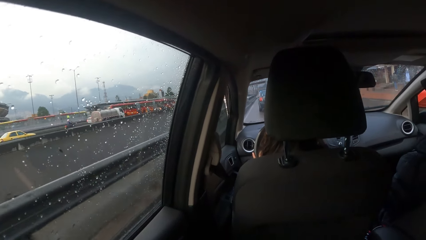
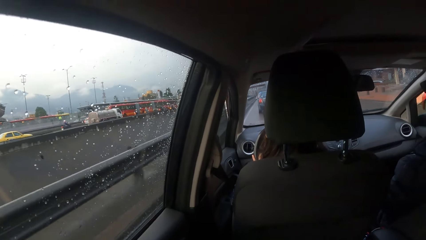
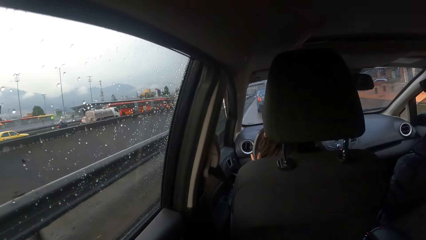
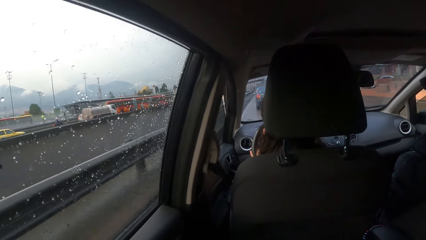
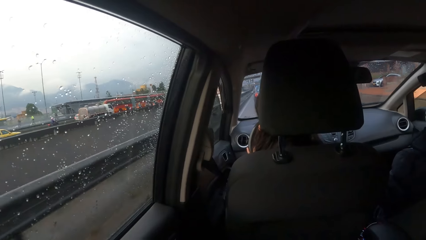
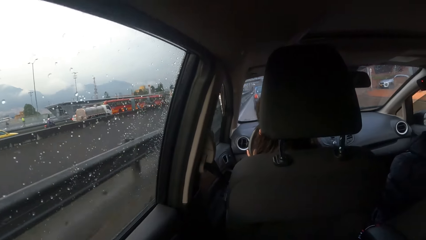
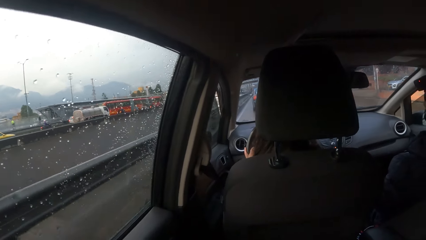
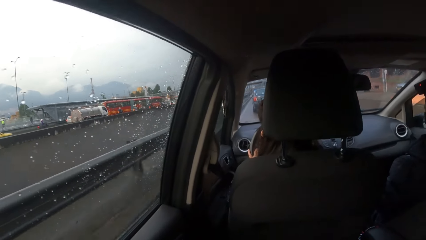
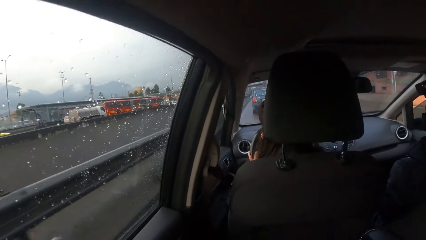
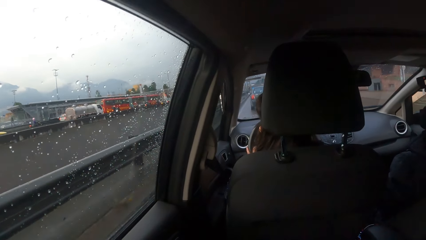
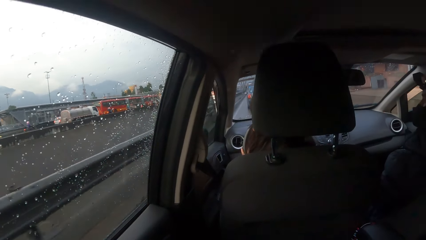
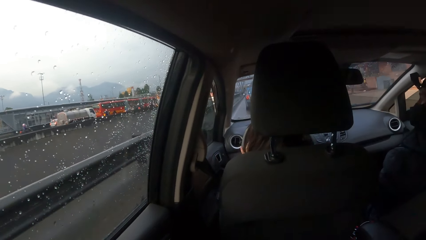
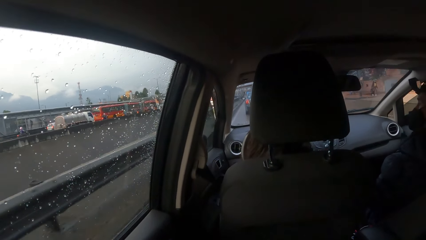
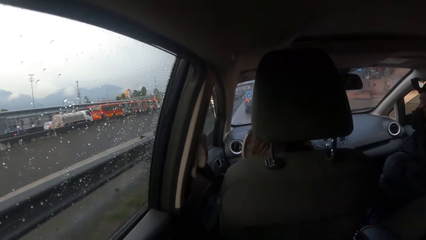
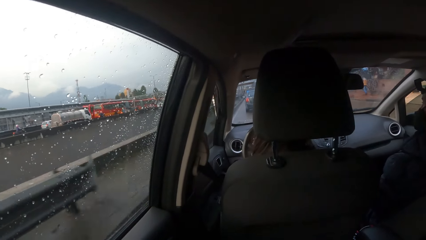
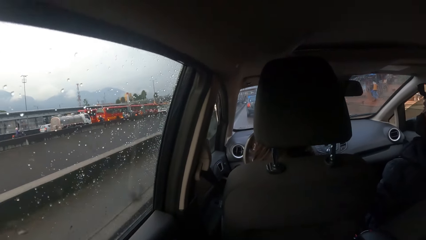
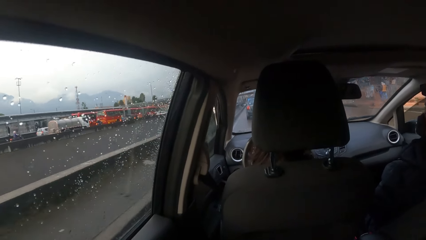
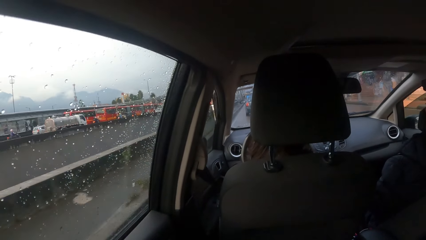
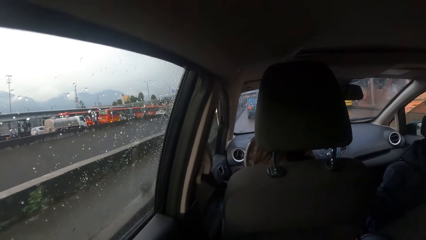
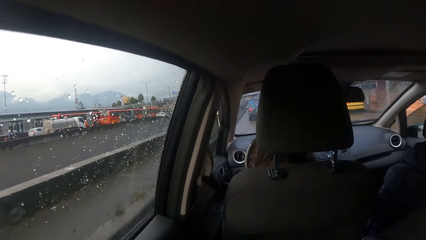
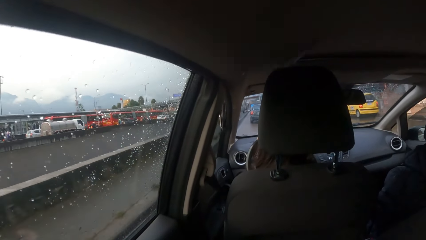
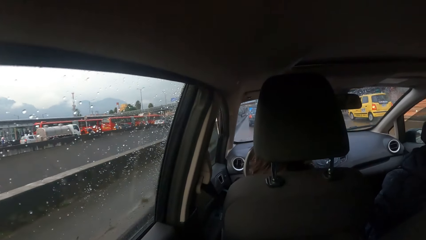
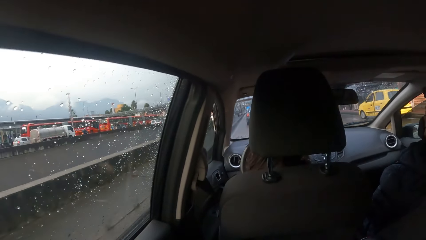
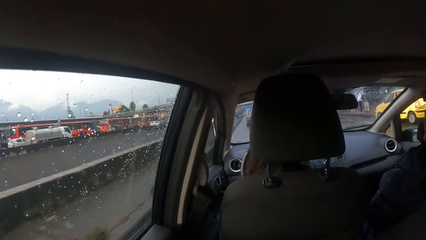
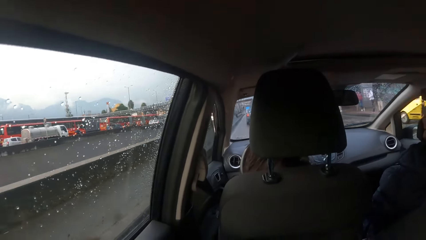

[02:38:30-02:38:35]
The woman drives past an orange jeep.

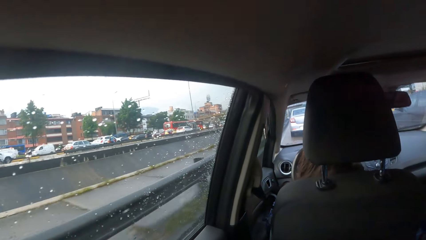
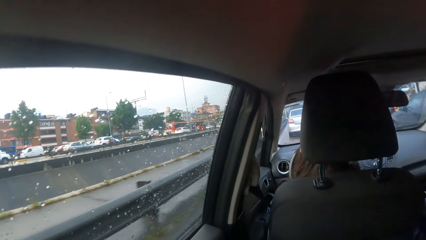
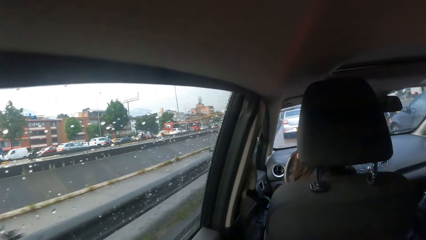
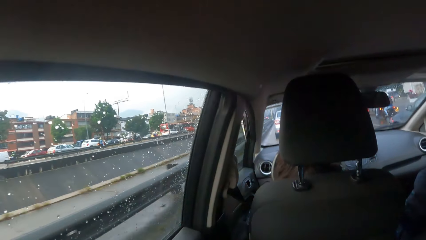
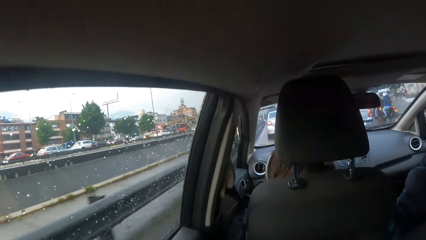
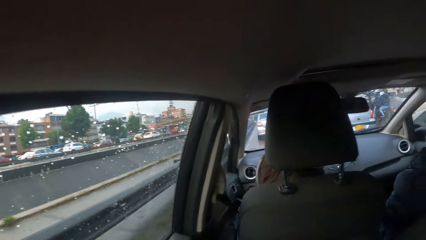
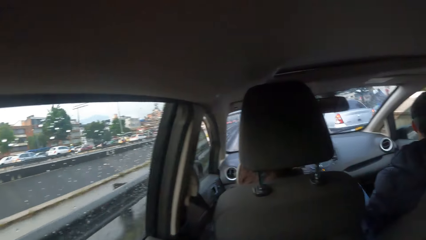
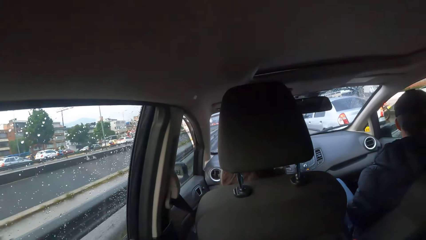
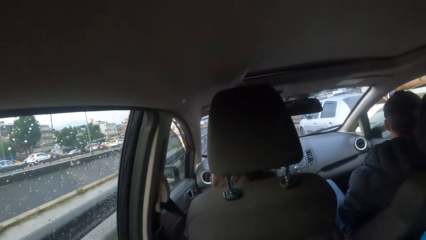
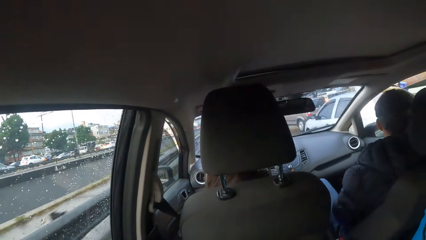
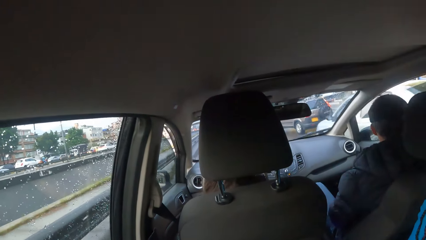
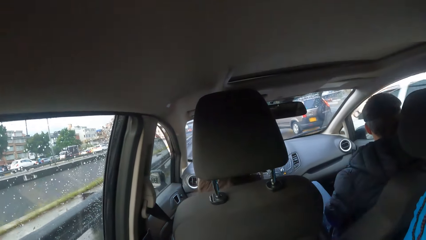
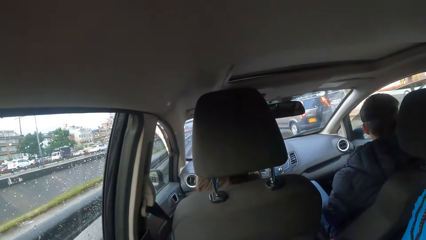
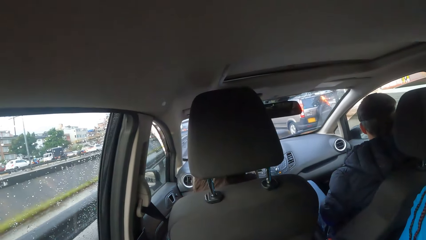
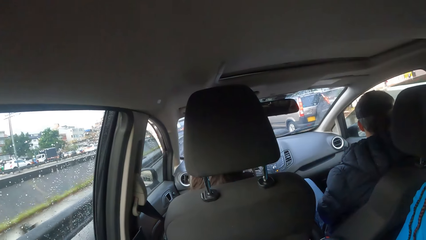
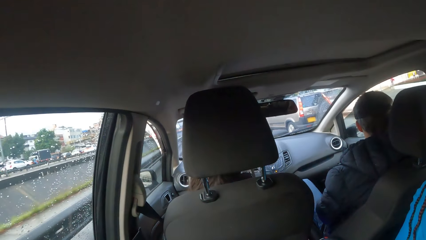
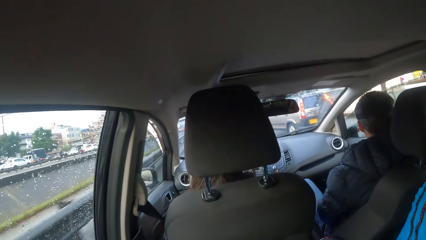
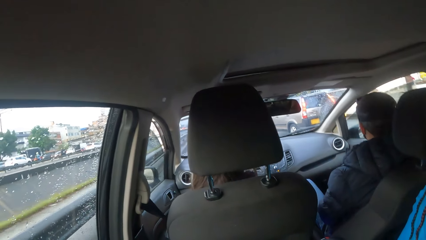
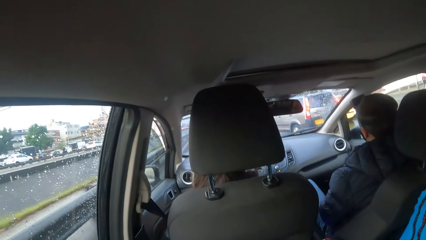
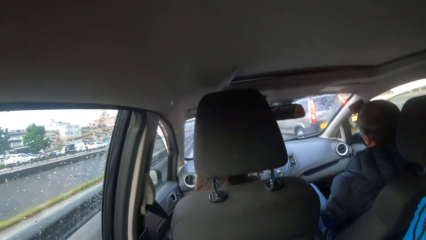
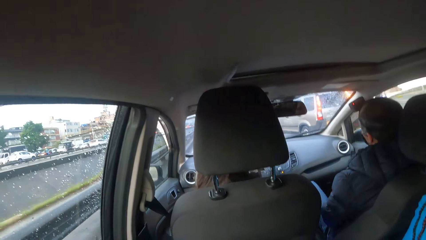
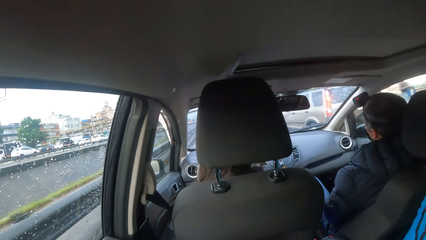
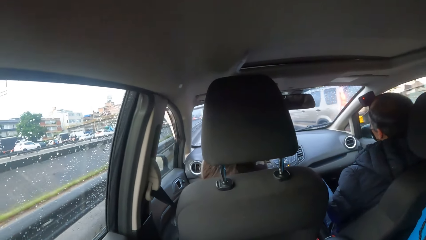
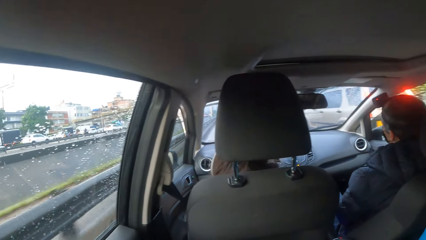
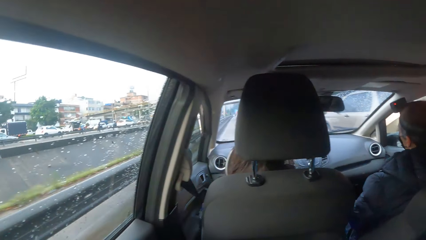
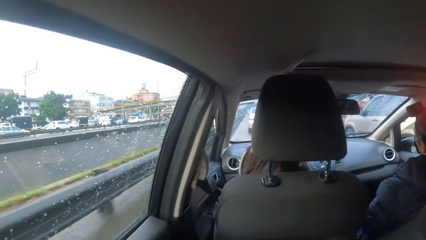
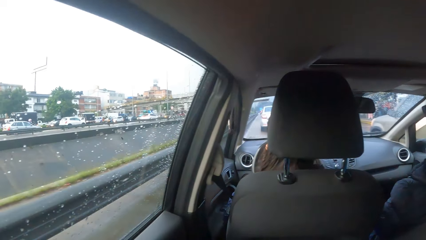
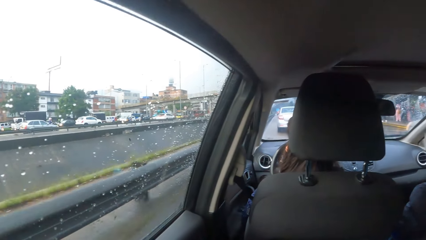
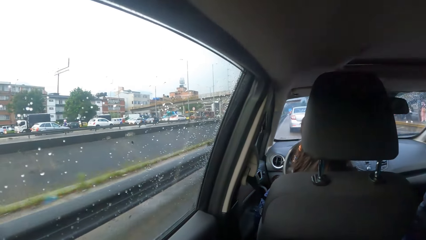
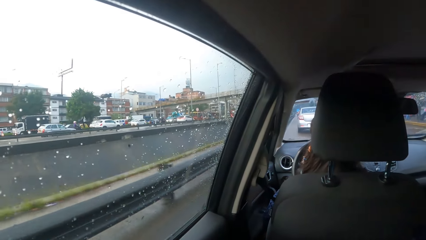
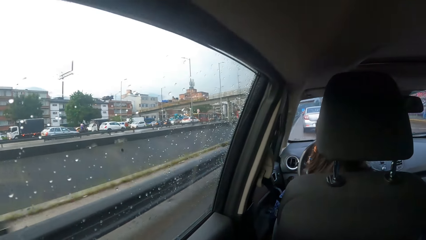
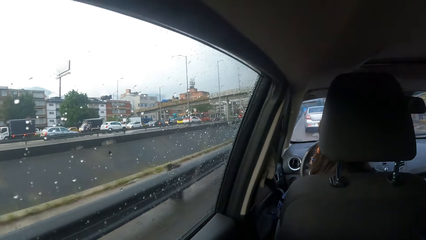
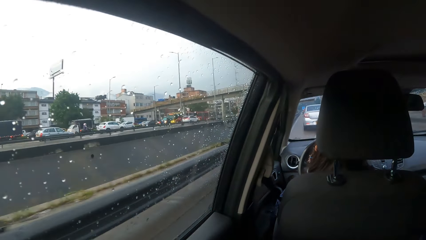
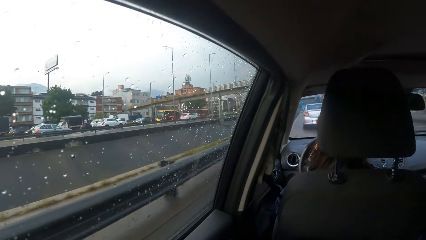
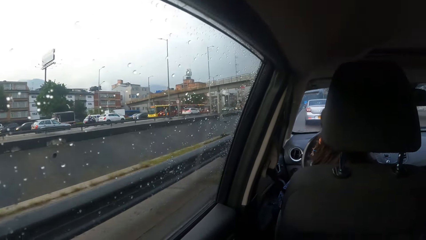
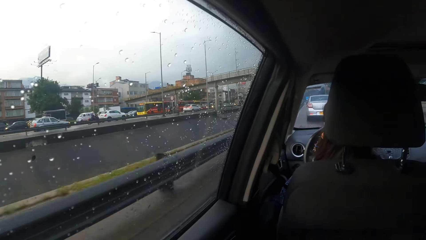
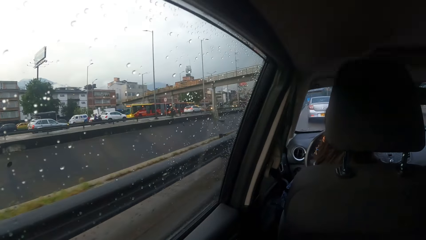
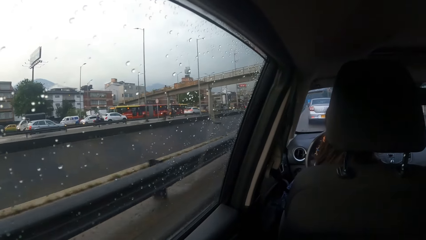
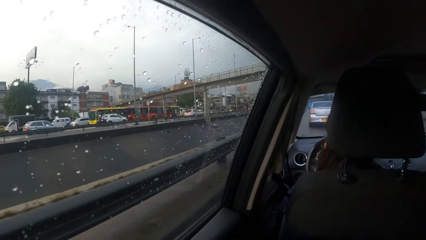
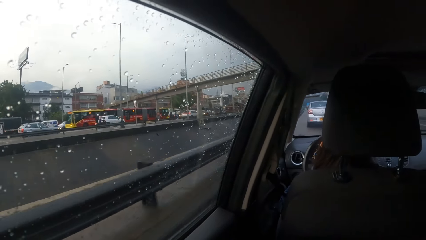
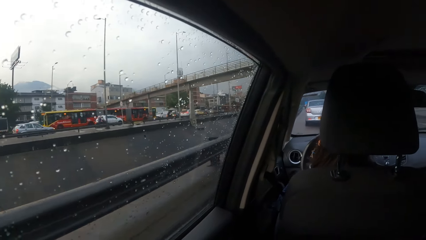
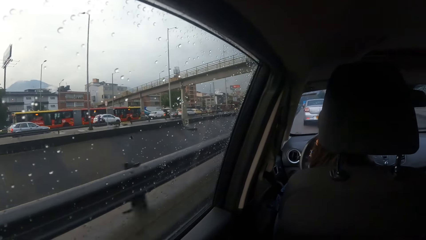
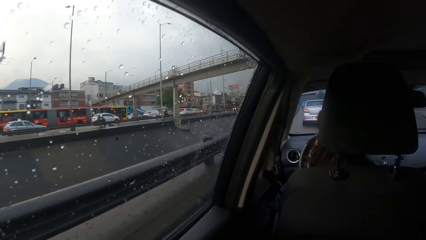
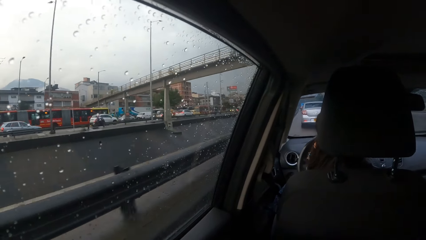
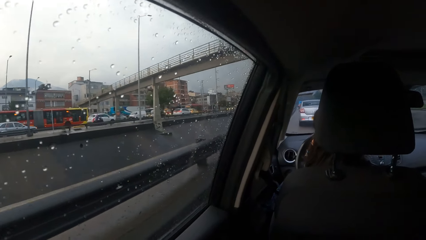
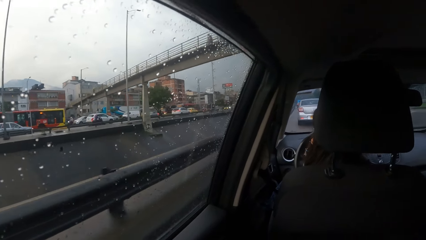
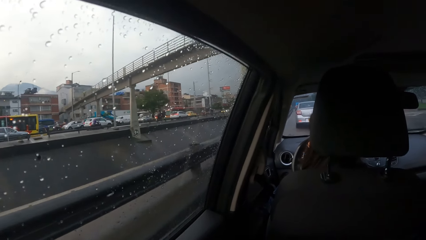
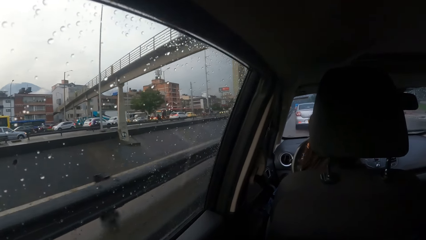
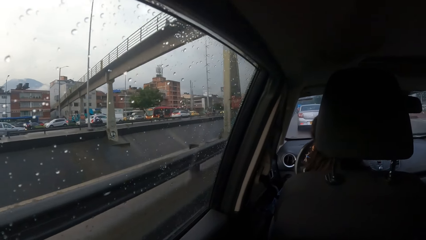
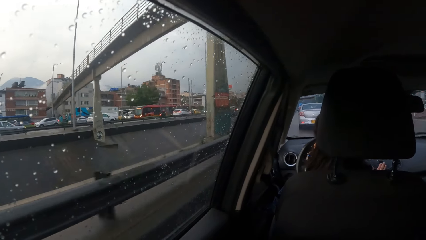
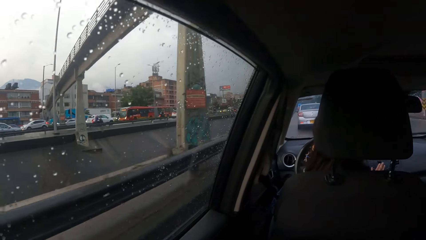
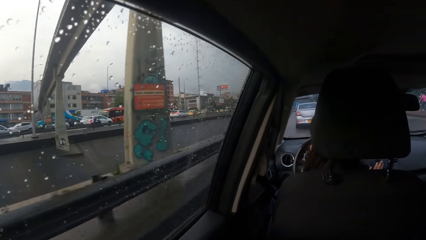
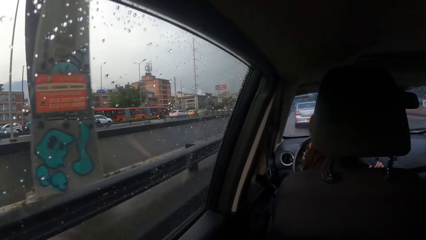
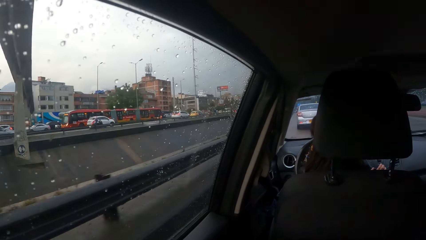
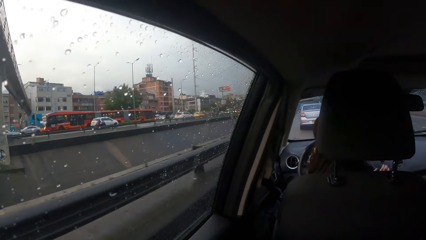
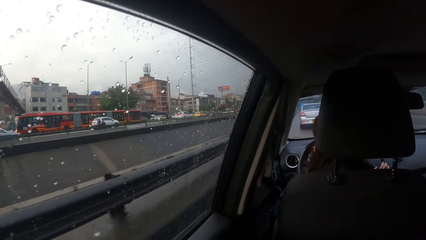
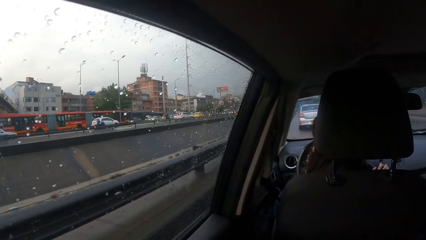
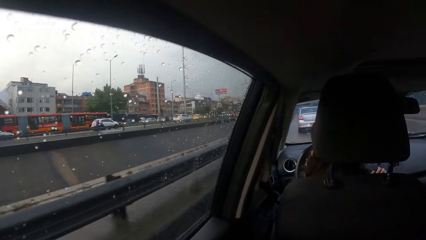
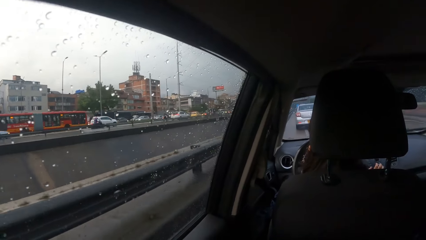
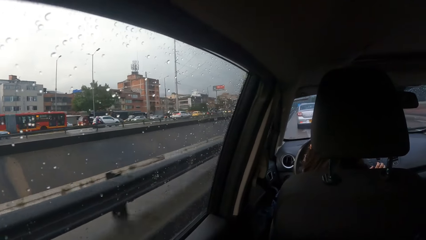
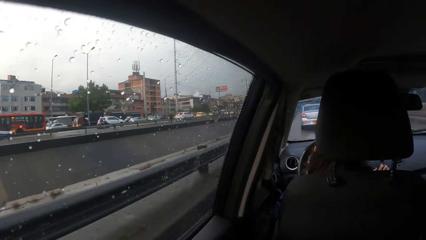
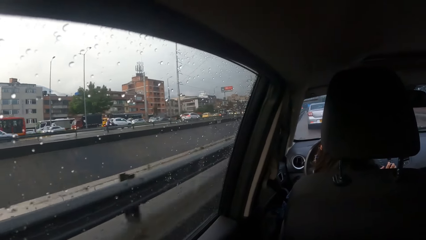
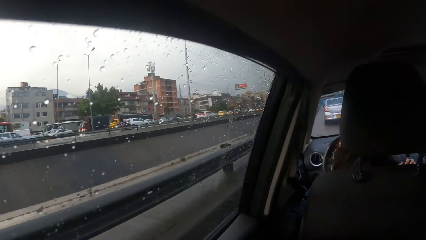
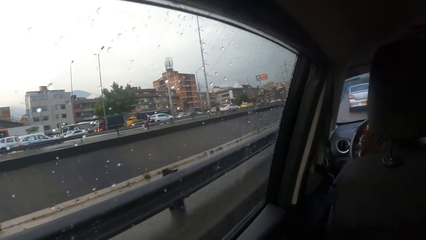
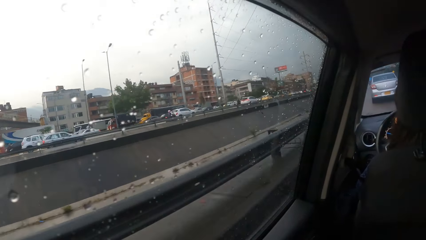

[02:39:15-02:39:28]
The woman drives past a white car. The woman drives past a gold jeep.
